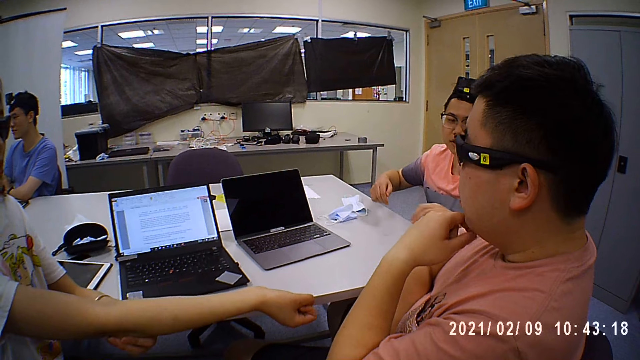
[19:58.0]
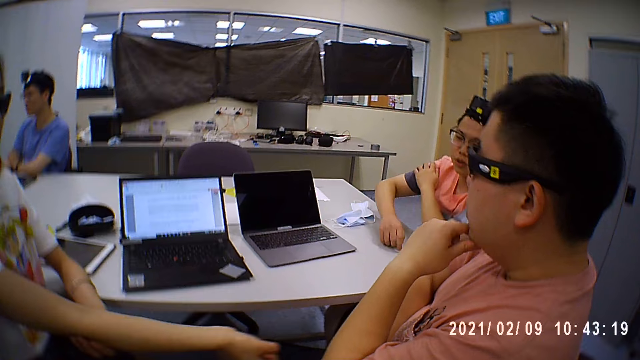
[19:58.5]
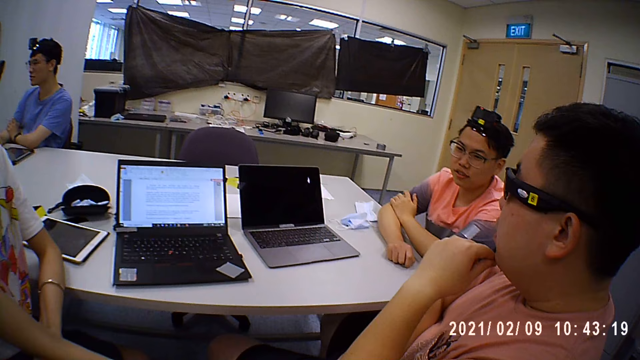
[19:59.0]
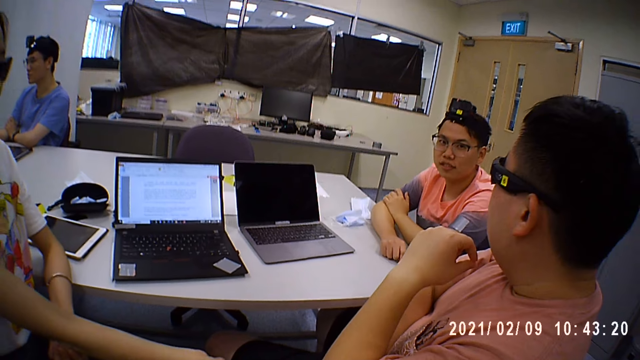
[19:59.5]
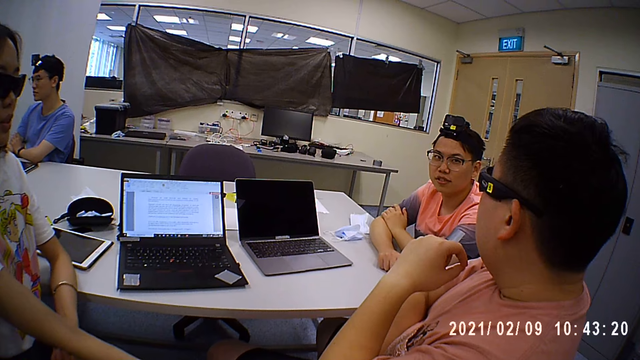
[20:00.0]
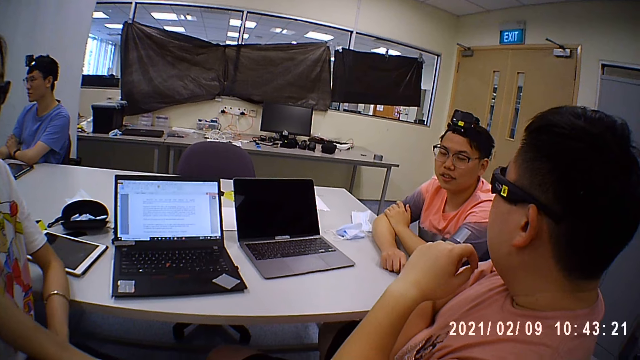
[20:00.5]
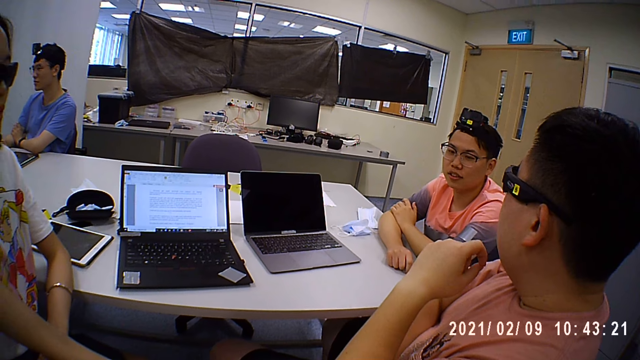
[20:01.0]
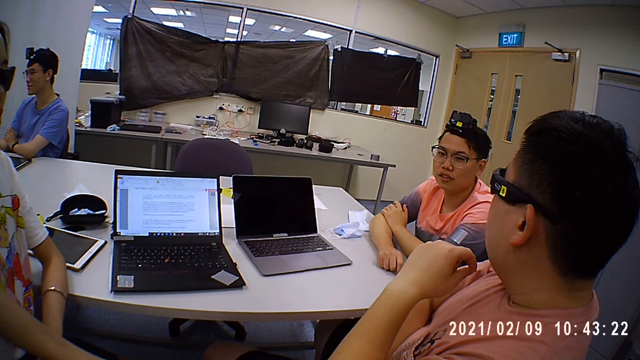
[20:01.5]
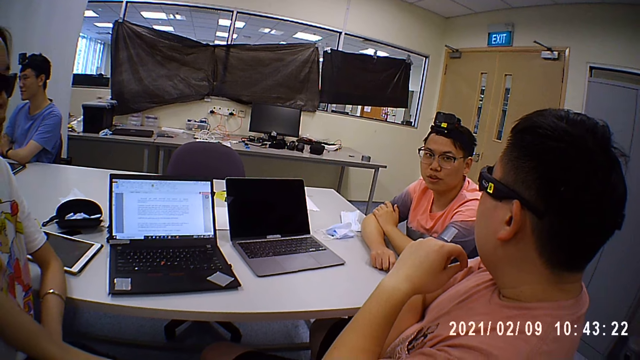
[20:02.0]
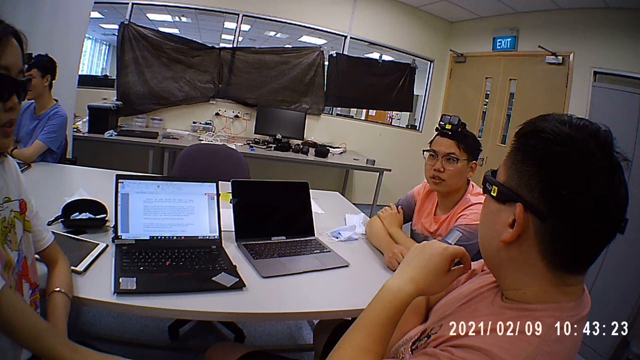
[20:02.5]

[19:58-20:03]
A man puts hands on a table.

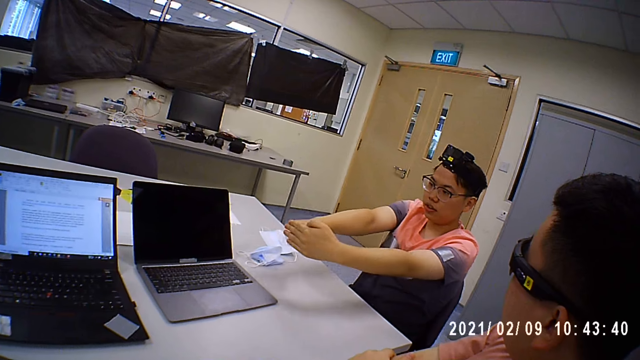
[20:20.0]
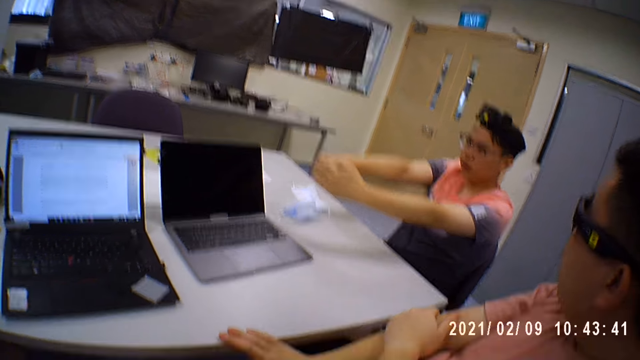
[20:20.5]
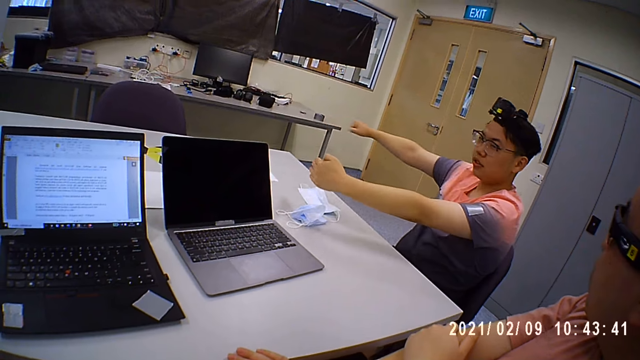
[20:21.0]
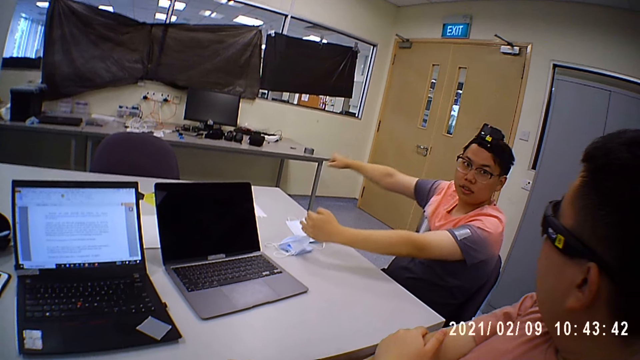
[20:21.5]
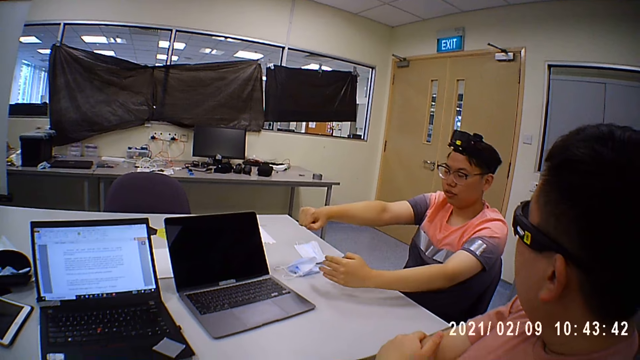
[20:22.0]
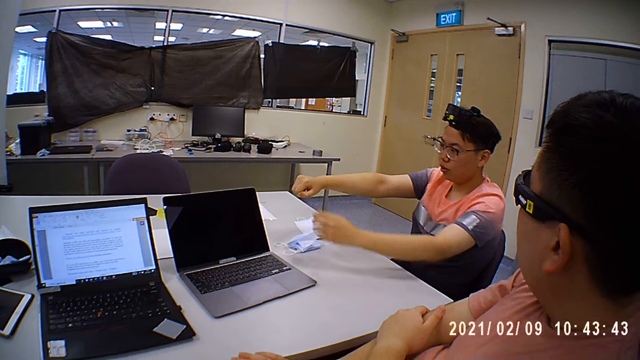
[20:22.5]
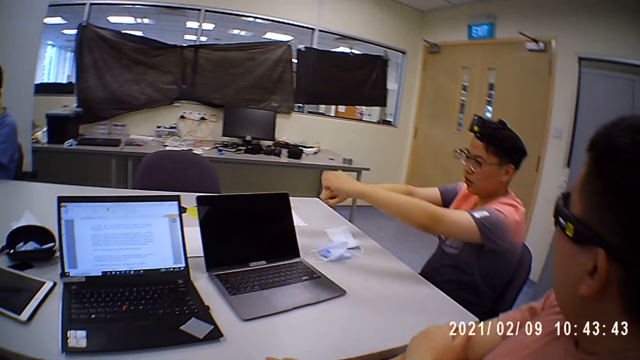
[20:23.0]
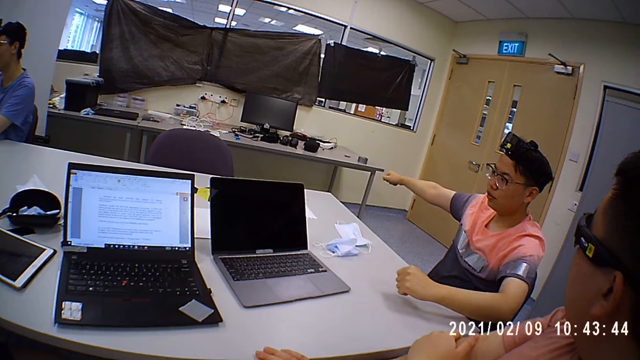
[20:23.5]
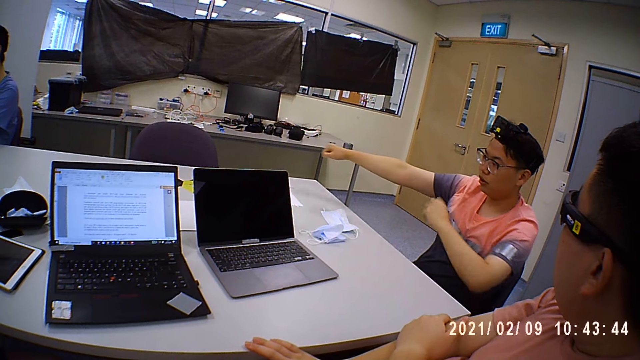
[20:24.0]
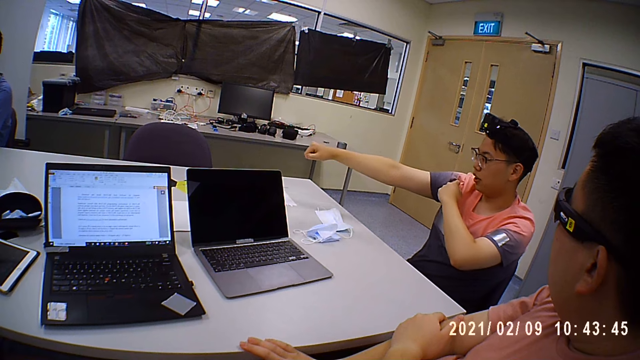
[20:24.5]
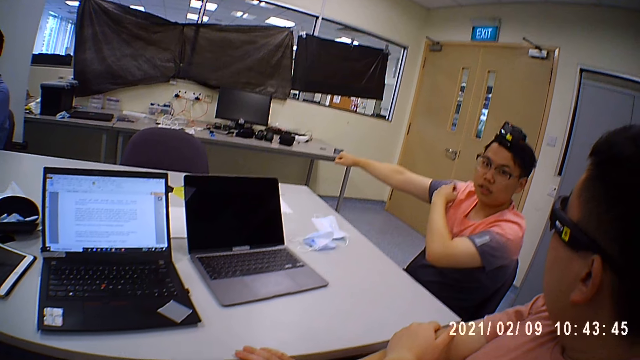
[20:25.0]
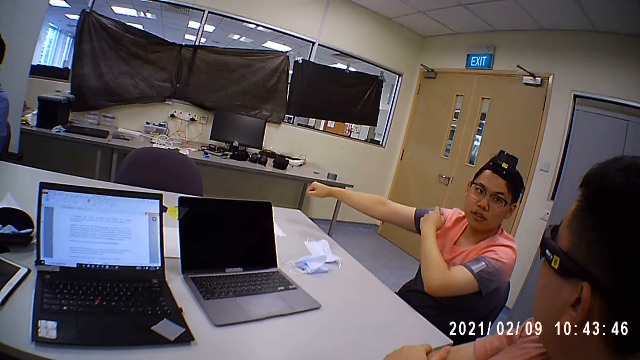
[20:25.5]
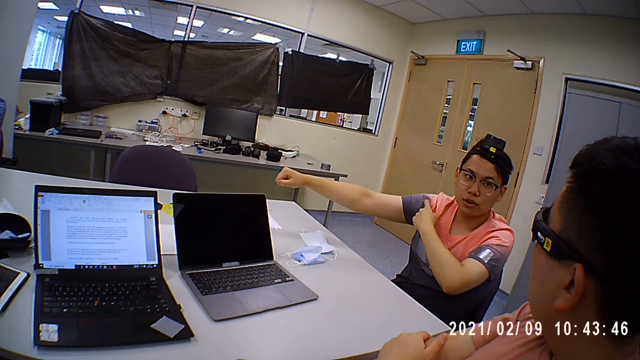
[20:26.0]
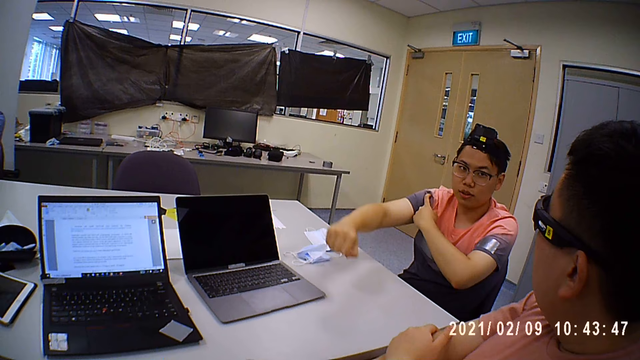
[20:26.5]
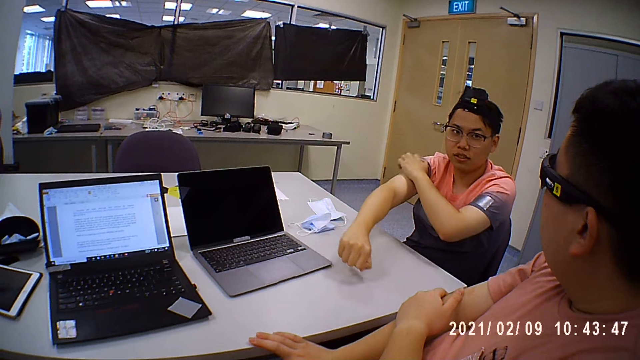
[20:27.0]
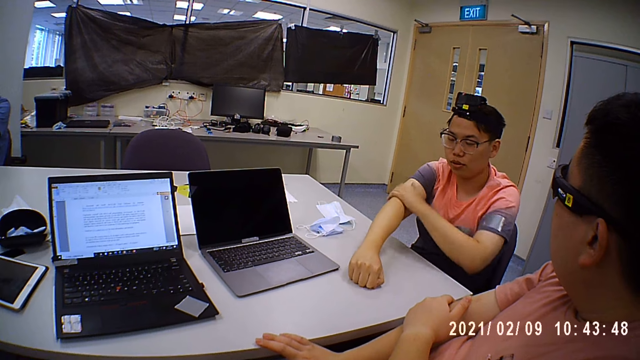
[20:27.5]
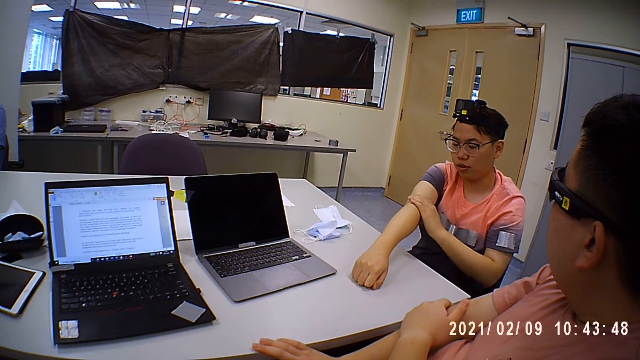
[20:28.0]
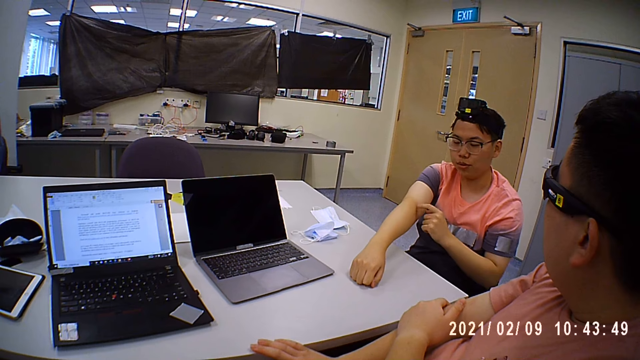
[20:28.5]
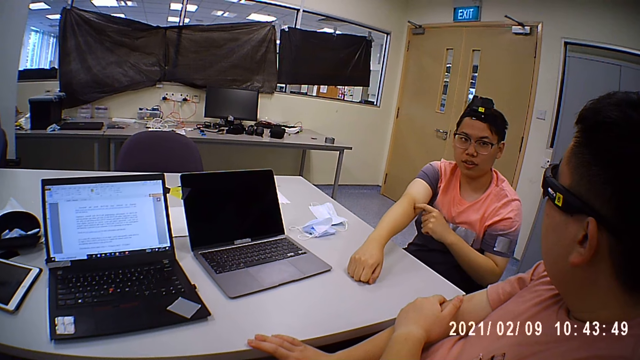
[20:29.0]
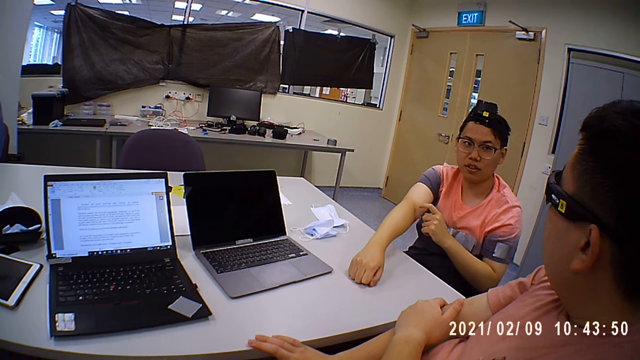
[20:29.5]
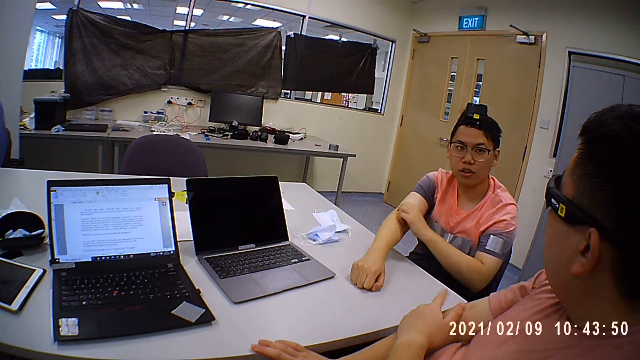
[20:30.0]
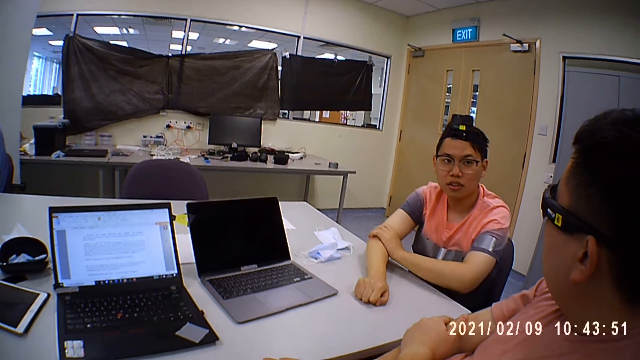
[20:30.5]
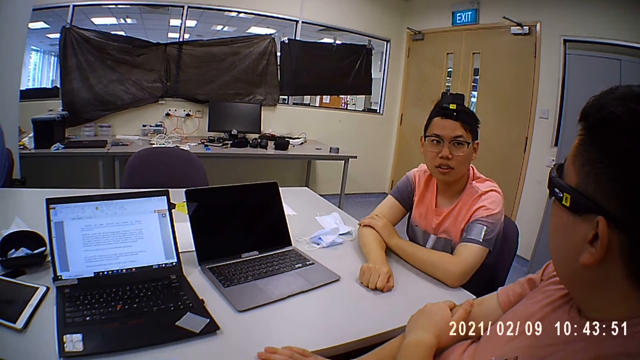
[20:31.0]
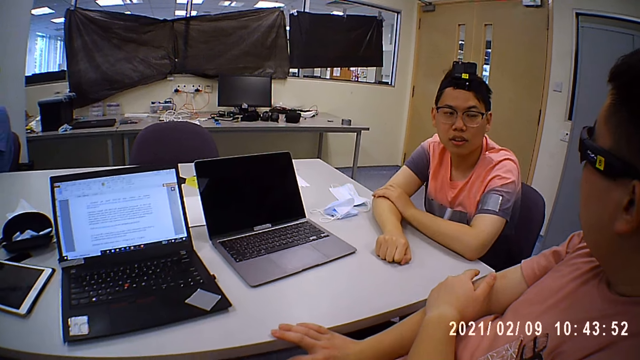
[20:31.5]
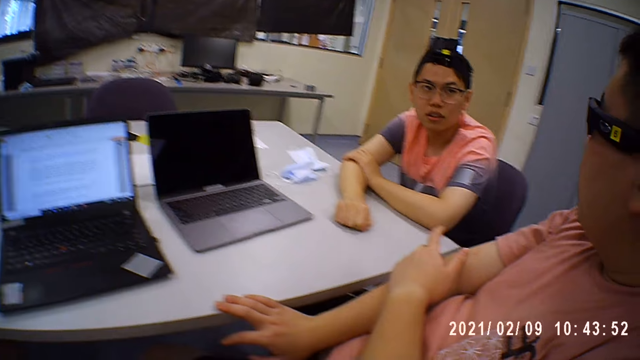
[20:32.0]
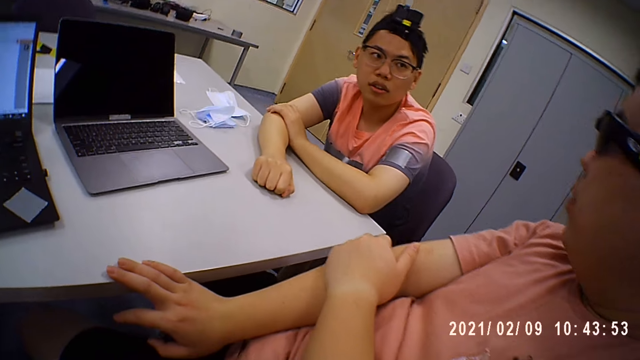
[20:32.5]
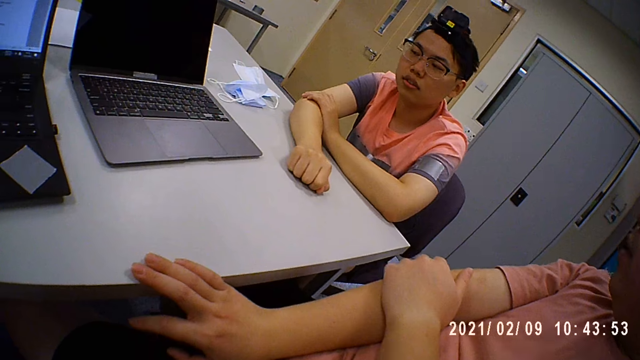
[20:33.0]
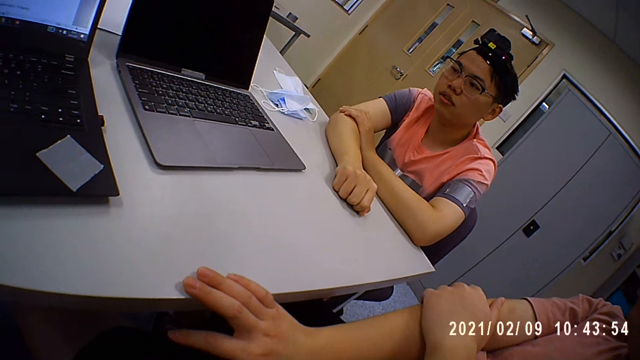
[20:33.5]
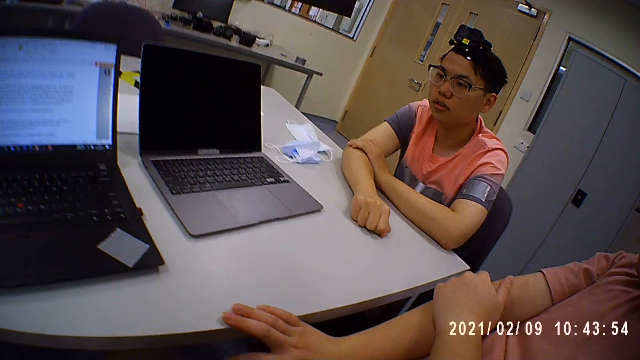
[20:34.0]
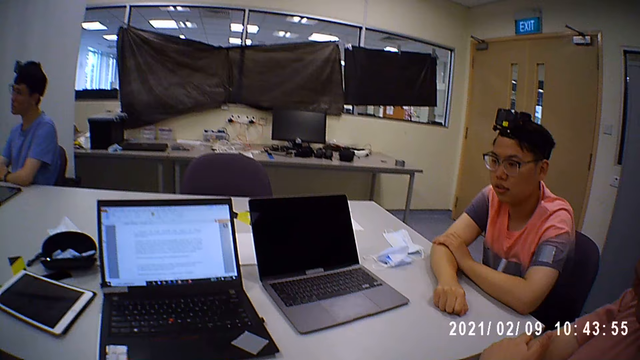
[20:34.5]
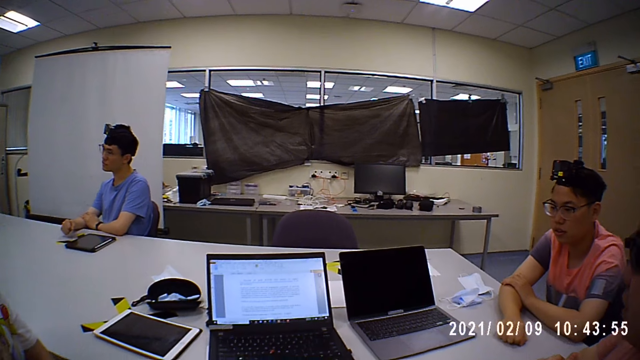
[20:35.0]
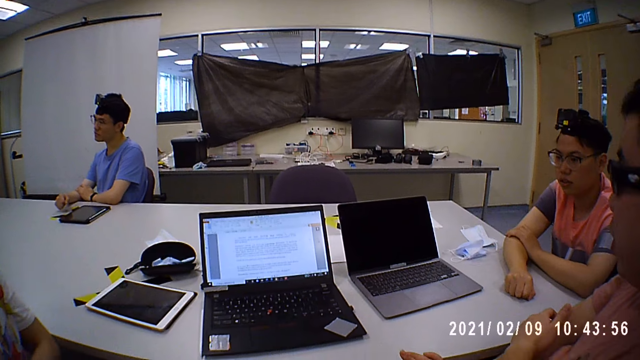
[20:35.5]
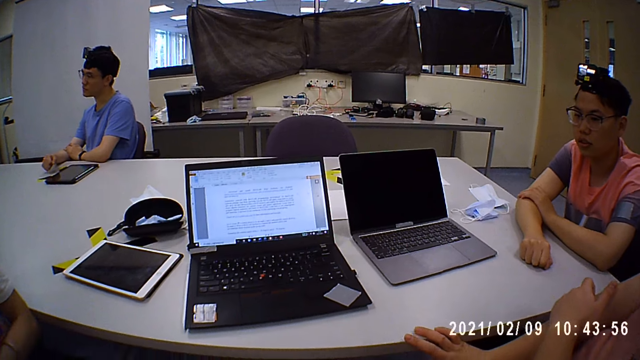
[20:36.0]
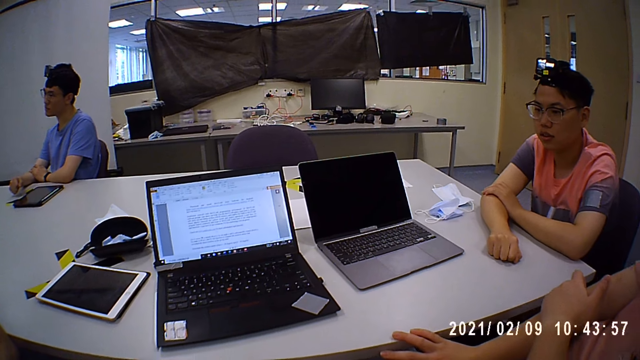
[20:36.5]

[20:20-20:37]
A man moves hands. He taps his shoulder with a finger. He puts a hand on a table. He taps his arm with a finger. He puts down hands on the table.
